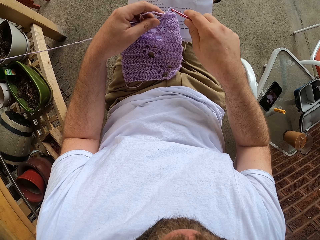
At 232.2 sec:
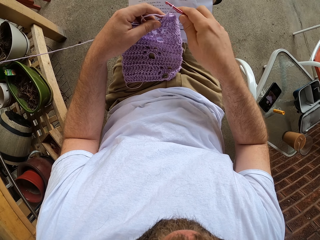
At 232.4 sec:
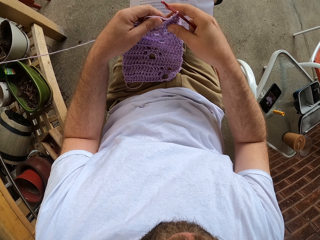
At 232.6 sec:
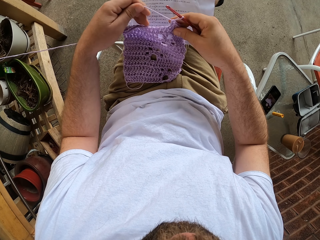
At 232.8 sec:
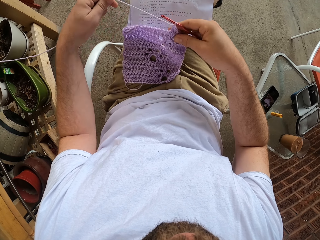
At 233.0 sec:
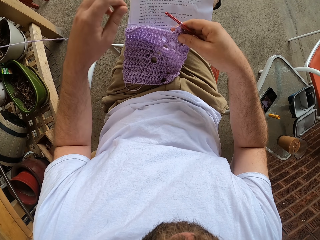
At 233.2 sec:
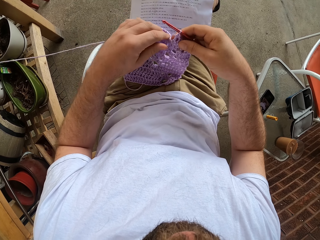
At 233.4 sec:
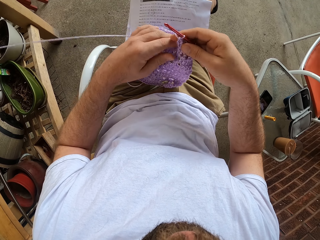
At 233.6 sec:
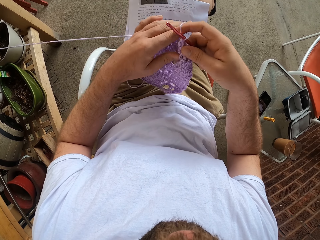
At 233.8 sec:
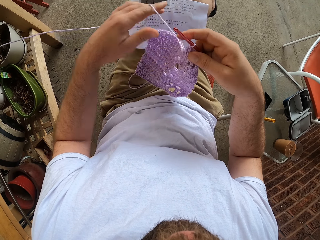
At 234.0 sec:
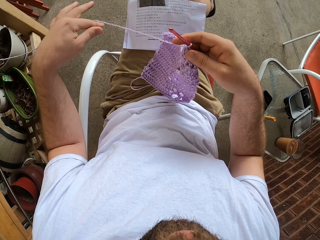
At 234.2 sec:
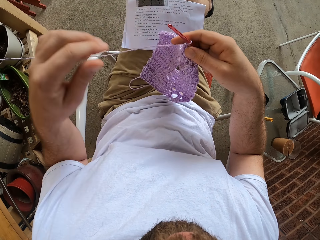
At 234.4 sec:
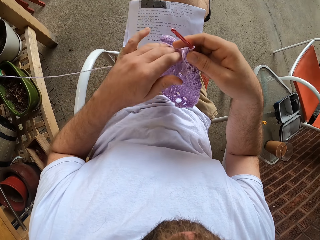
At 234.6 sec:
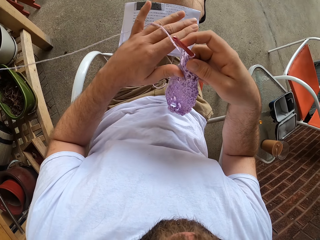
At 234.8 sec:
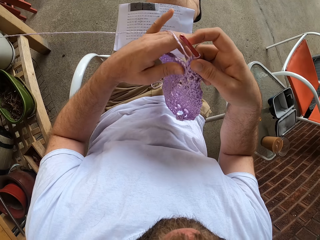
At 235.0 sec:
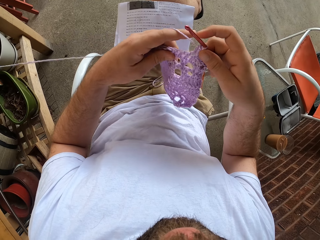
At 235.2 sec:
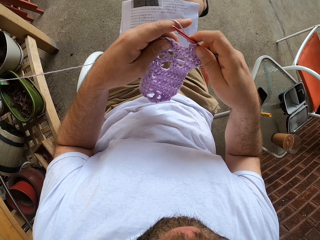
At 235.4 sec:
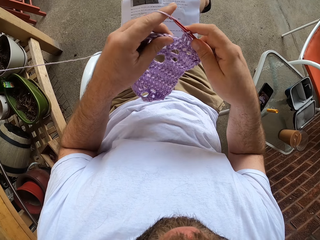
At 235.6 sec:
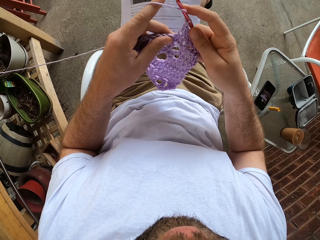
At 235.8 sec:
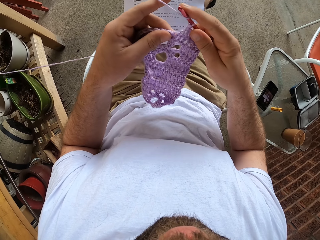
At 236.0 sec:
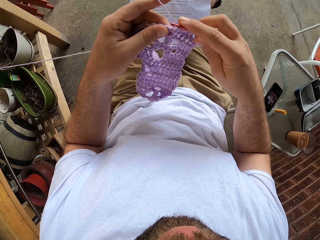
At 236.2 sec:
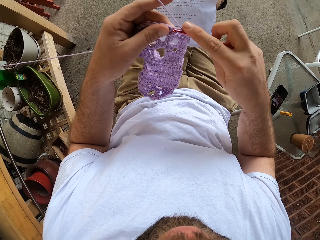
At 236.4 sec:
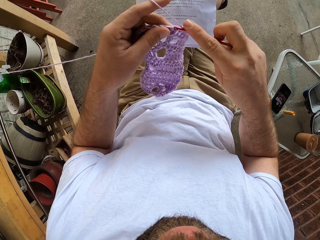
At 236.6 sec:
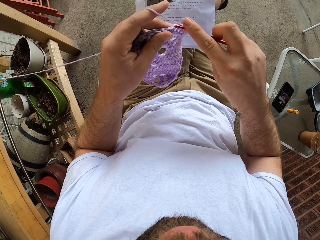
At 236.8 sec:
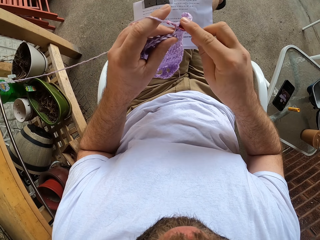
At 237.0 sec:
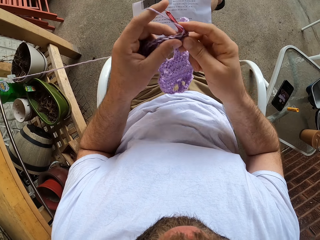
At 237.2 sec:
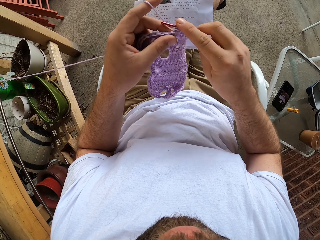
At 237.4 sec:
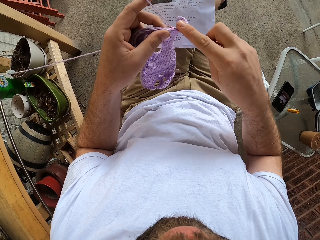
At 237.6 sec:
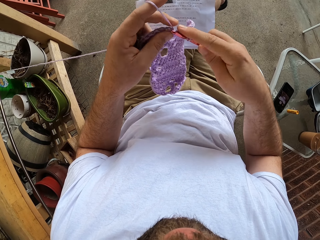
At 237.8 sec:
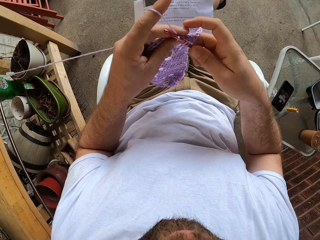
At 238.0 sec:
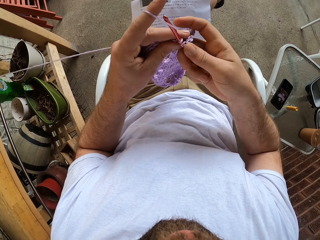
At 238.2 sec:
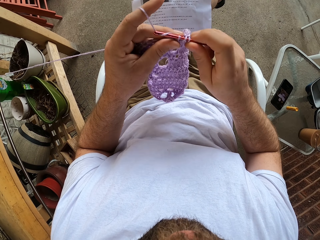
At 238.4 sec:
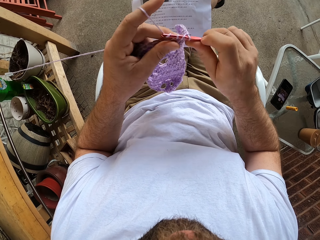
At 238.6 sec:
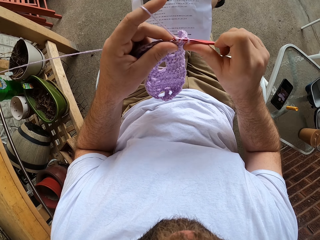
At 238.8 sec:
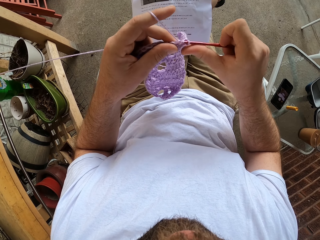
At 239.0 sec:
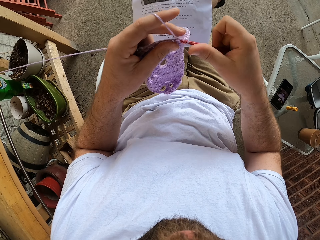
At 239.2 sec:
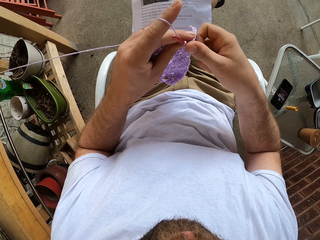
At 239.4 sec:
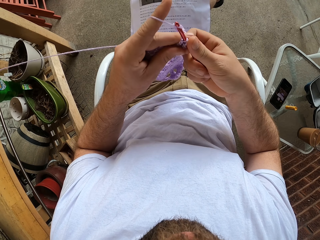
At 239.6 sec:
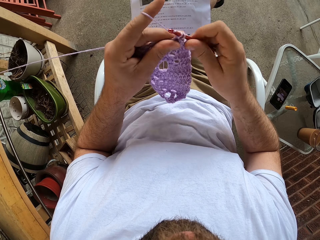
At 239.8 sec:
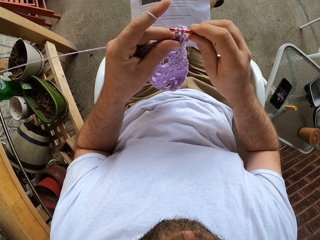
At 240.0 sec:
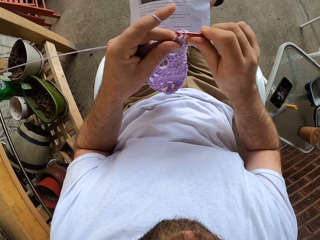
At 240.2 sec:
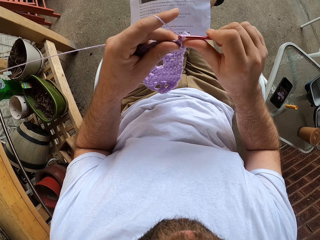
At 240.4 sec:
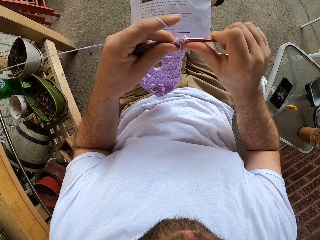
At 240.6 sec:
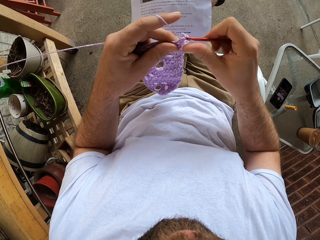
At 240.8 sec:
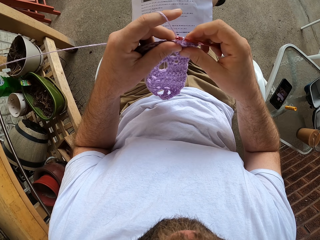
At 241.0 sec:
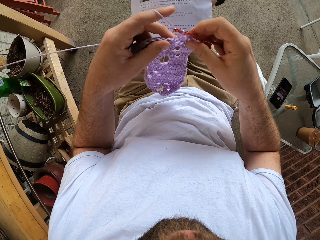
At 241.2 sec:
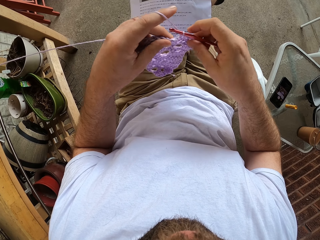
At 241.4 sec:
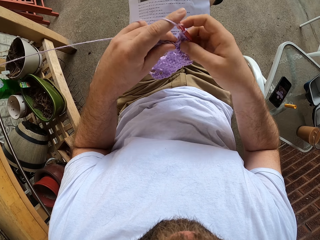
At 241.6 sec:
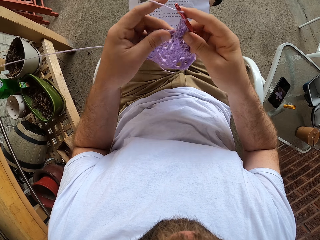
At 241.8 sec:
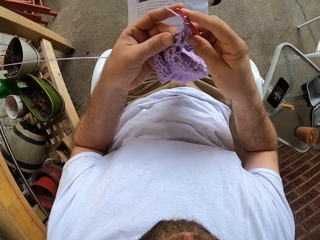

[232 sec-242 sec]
The camera wearer inserts the crochet. He stretches the yarn. He adjusts the yarn in his hands. He crochets the fabric with the yarn and the crochet hook in his hands.

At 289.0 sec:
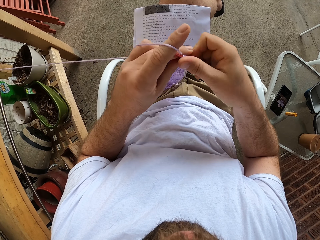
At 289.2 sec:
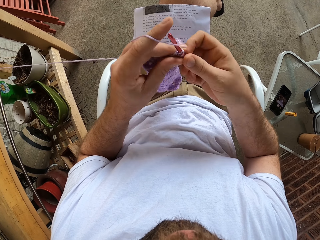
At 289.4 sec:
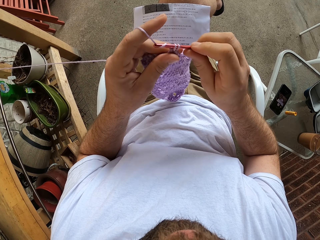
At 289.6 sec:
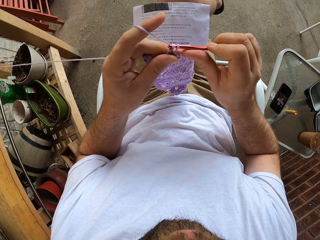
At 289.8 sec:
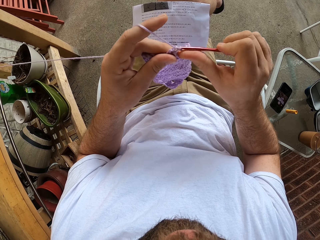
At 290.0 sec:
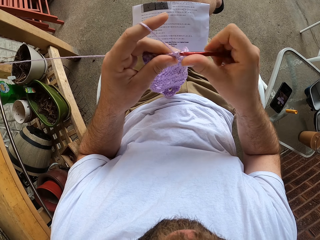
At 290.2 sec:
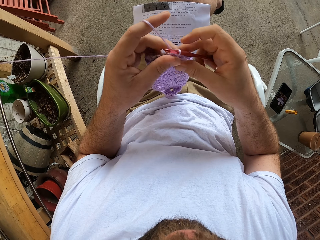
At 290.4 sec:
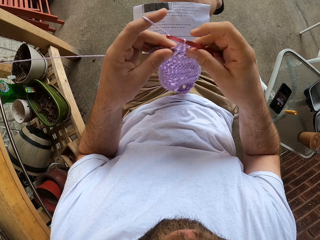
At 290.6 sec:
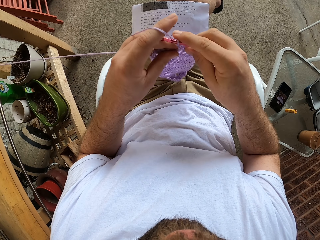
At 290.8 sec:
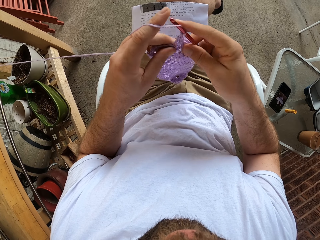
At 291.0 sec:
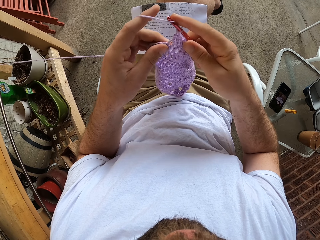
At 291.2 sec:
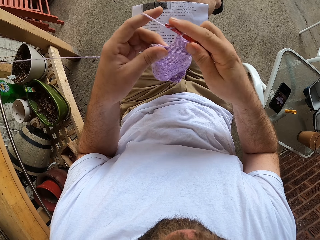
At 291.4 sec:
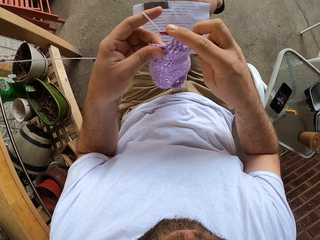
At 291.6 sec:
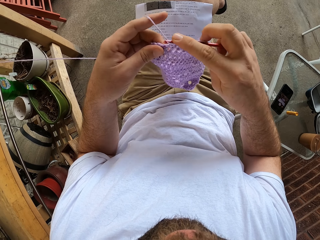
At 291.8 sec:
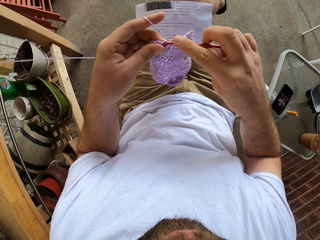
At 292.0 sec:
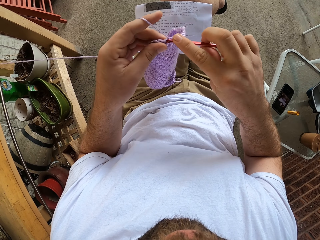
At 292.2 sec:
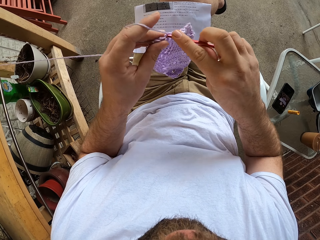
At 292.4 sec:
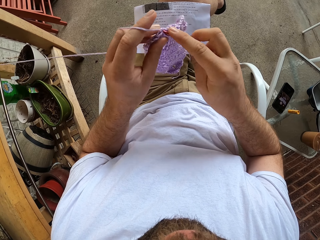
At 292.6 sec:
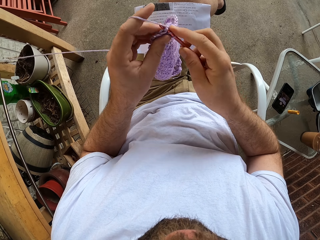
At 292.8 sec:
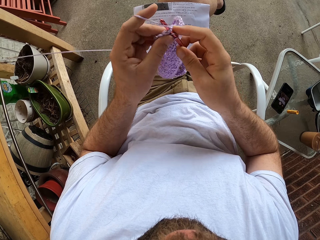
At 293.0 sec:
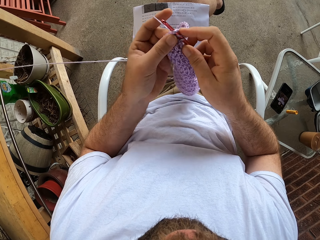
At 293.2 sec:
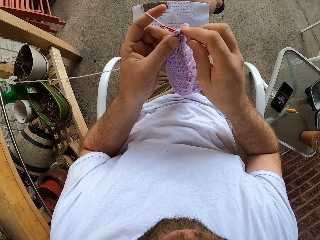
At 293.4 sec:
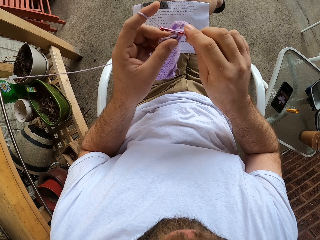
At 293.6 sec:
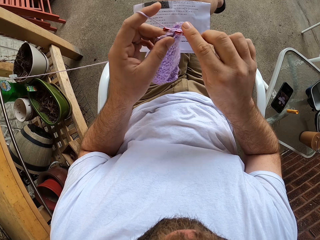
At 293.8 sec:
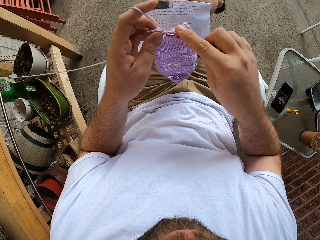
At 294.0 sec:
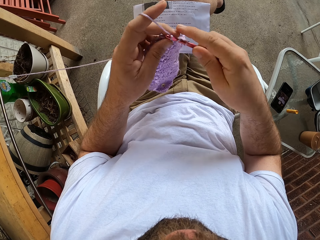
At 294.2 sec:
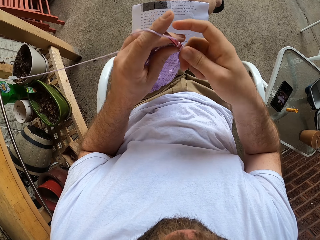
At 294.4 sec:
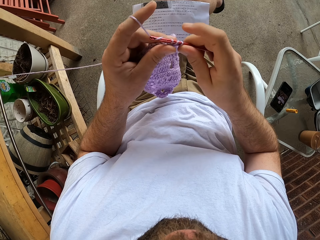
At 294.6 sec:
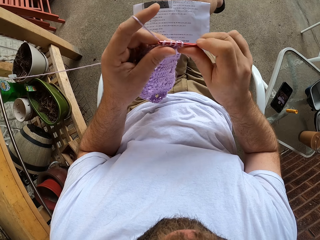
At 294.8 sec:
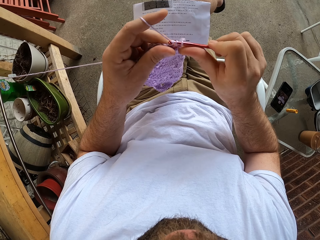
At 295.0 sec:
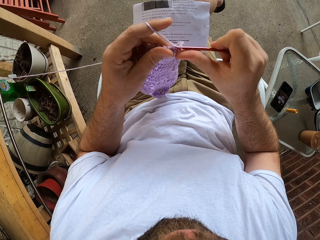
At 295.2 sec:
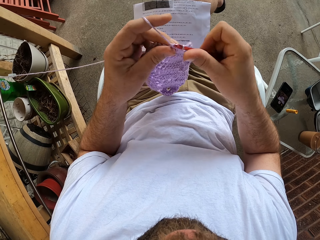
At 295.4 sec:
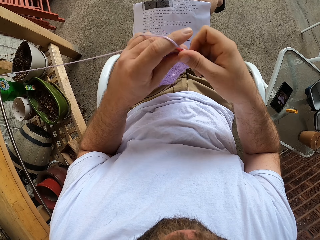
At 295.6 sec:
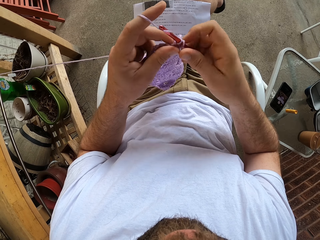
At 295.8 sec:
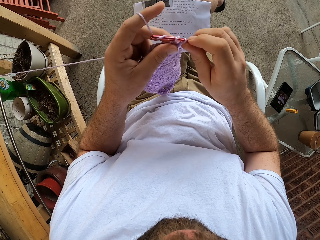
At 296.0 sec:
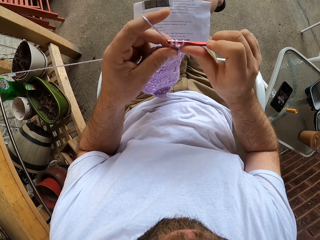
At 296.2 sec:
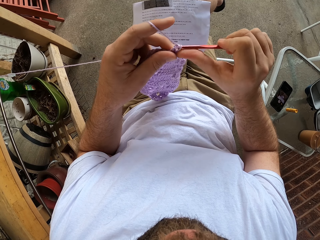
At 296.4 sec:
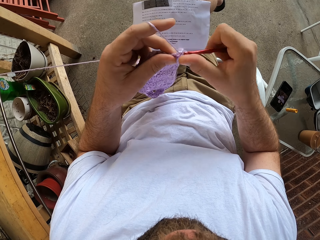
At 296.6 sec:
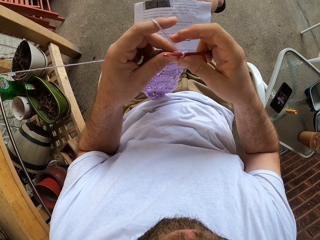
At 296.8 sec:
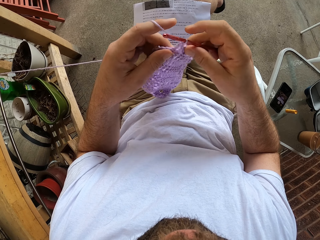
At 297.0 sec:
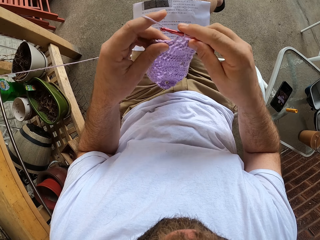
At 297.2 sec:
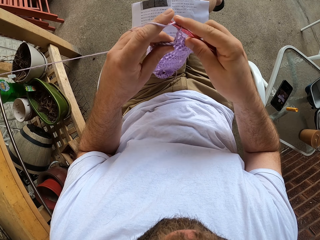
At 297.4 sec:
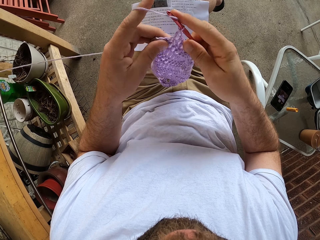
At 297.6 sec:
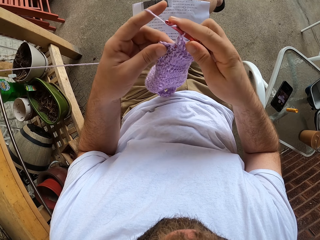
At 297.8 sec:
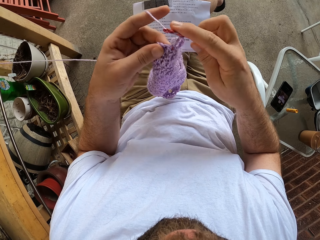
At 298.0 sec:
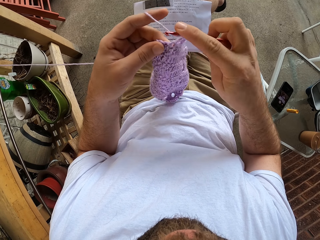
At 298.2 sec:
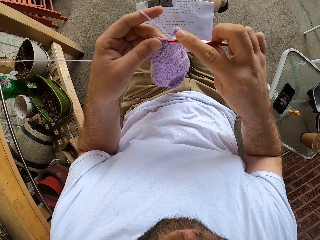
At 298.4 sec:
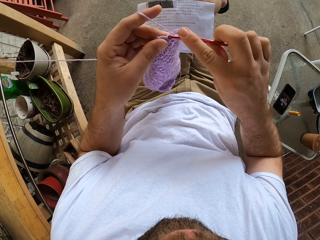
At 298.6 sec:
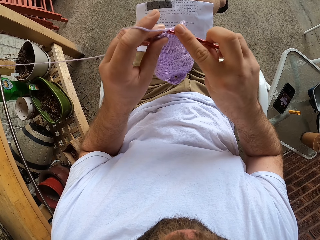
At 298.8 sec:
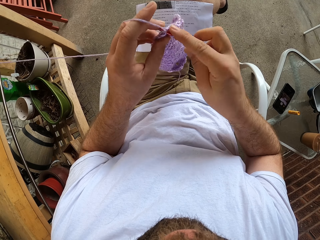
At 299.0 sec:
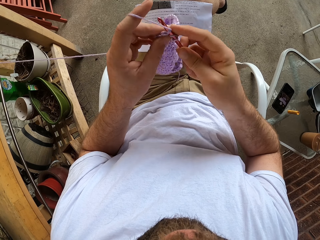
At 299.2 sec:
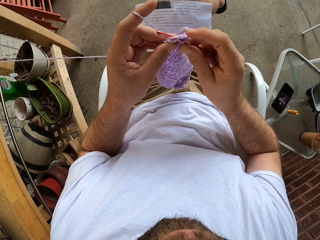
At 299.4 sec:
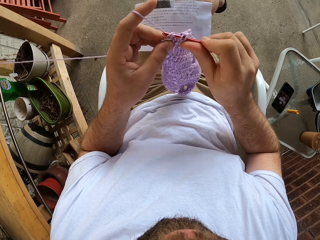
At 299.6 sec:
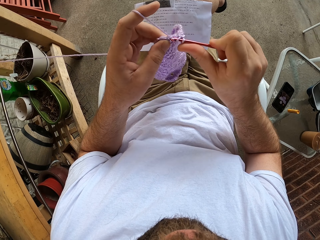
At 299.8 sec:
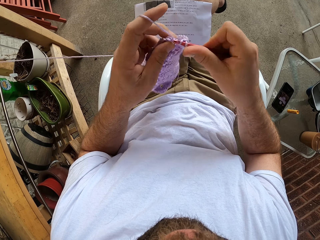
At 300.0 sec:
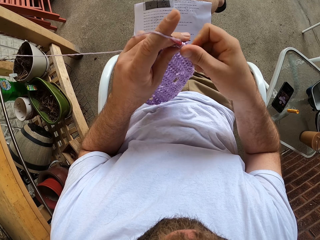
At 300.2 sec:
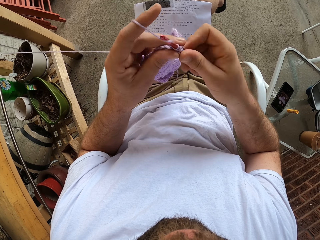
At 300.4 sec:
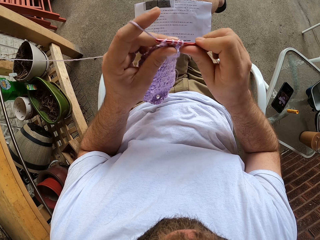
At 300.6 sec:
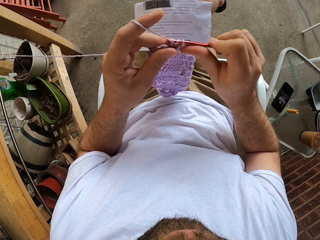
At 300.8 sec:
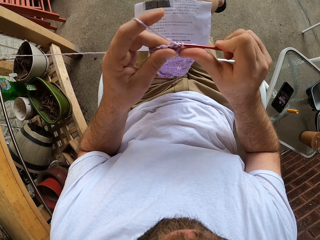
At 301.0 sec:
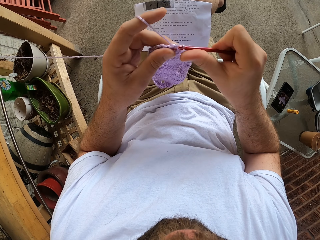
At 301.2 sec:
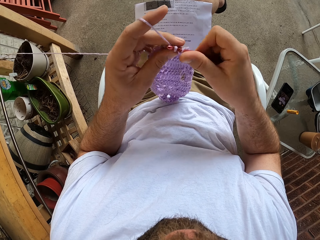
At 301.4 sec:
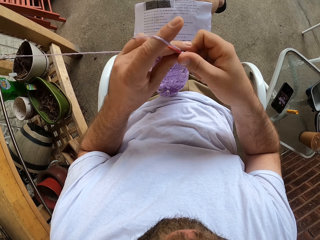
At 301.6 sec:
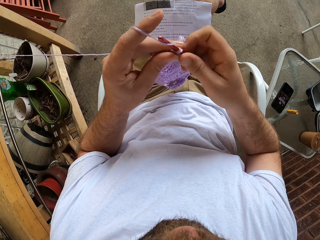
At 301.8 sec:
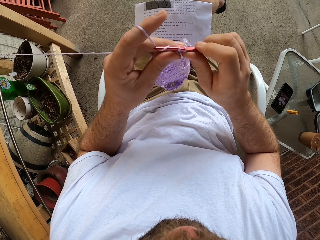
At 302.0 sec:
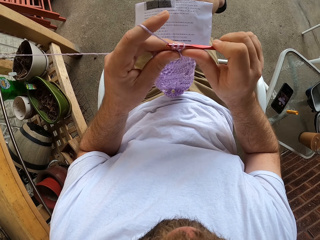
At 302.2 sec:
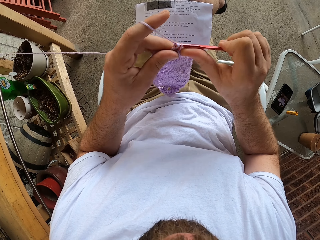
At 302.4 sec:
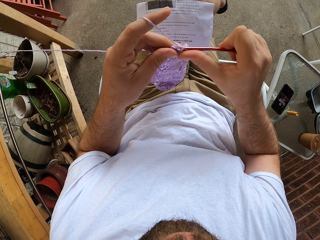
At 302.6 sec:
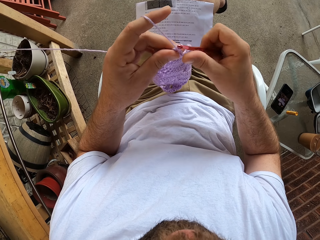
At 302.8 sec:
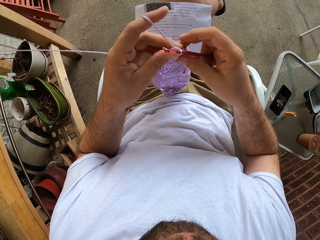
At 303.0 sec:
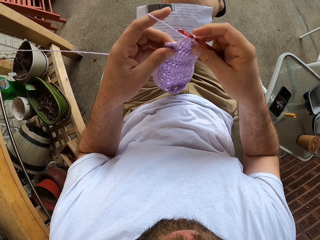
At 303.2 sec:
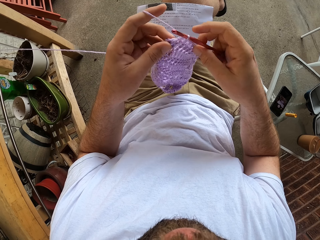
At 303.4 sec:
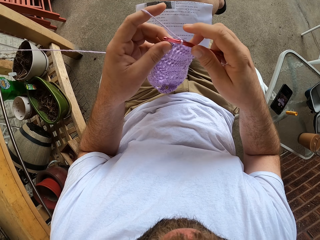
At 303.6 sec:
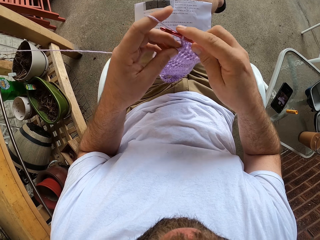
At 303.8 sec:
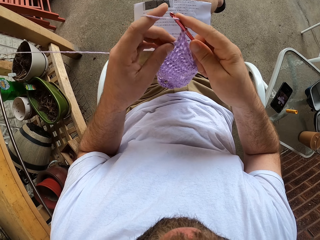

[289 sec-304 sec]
The camera wearer holds the crochet hook. They knit the fabric.
